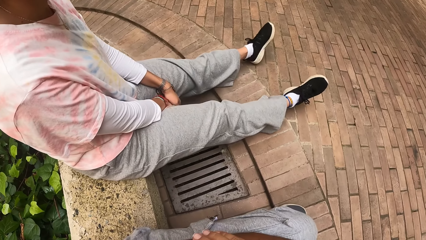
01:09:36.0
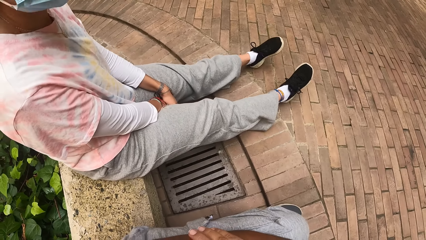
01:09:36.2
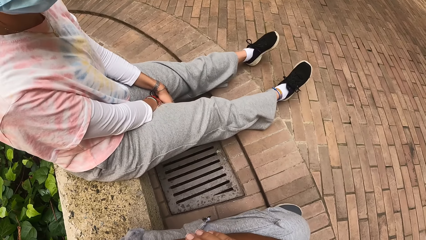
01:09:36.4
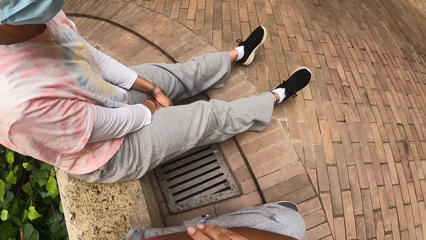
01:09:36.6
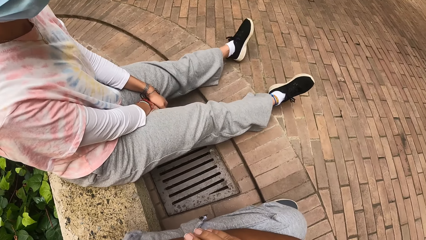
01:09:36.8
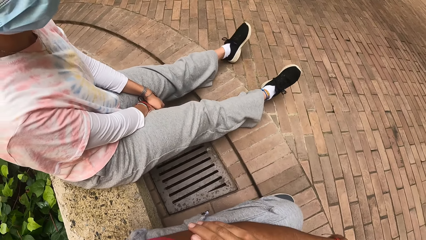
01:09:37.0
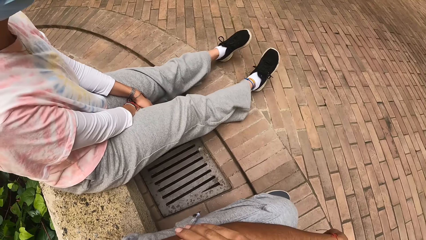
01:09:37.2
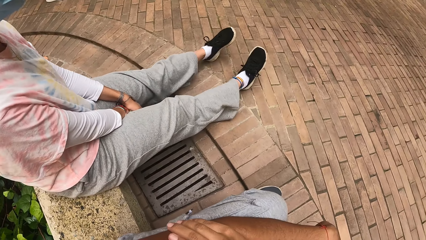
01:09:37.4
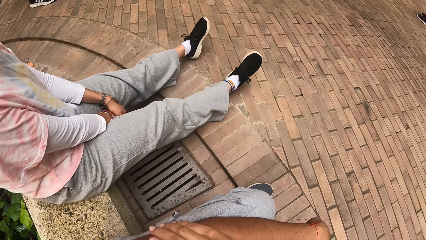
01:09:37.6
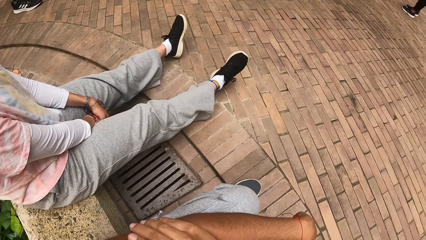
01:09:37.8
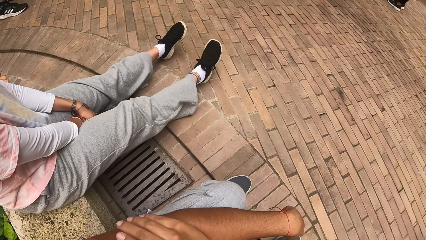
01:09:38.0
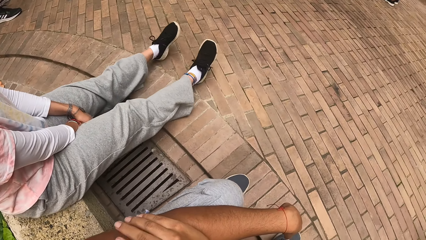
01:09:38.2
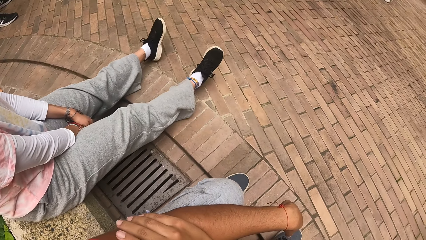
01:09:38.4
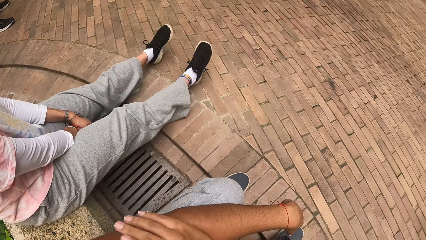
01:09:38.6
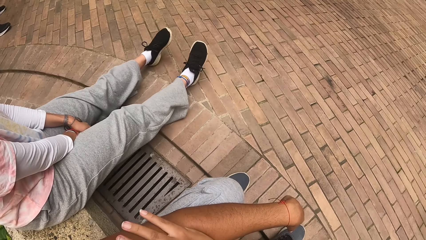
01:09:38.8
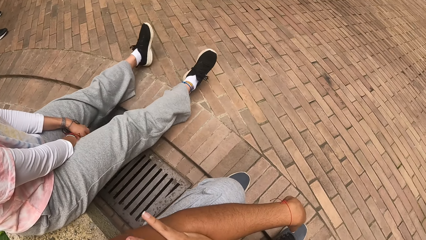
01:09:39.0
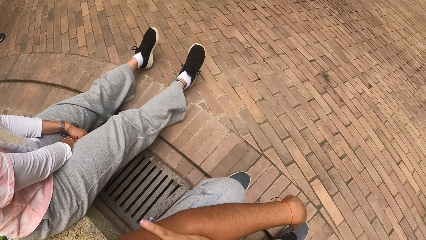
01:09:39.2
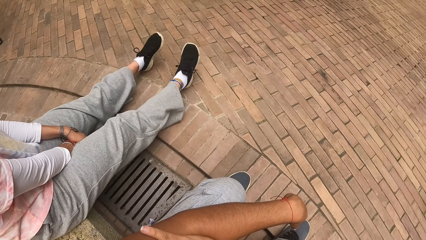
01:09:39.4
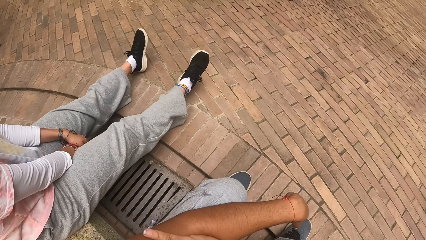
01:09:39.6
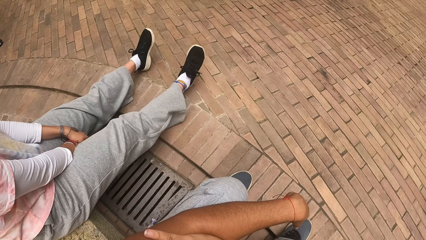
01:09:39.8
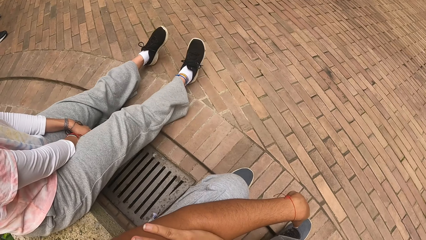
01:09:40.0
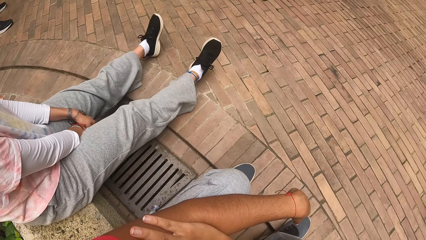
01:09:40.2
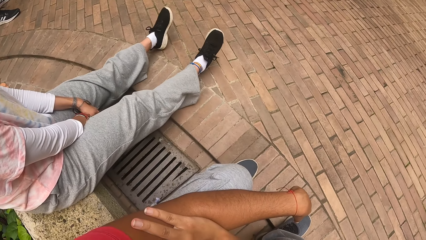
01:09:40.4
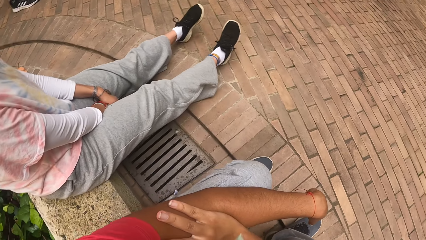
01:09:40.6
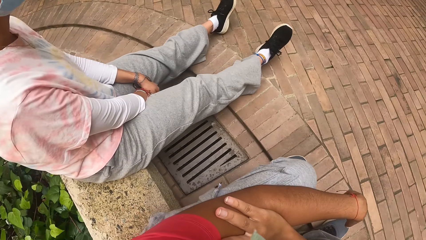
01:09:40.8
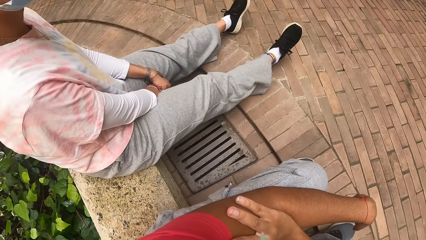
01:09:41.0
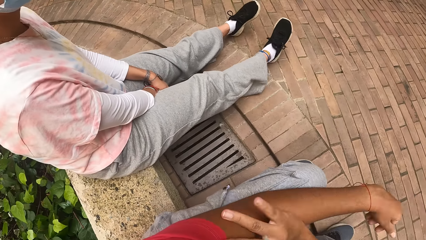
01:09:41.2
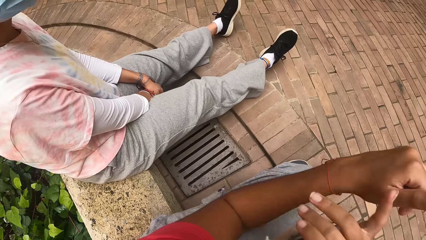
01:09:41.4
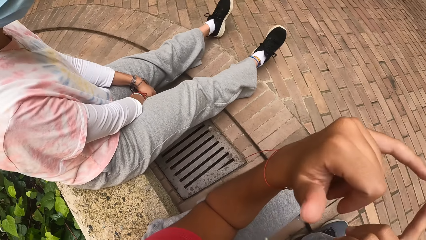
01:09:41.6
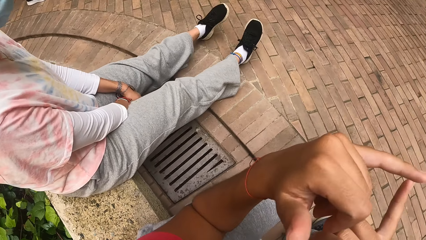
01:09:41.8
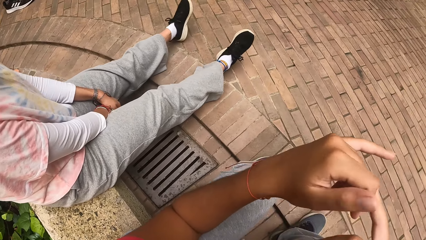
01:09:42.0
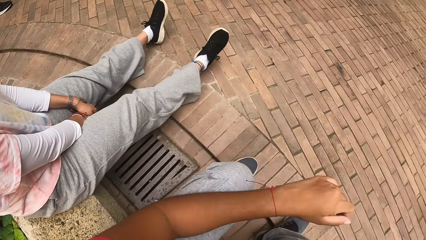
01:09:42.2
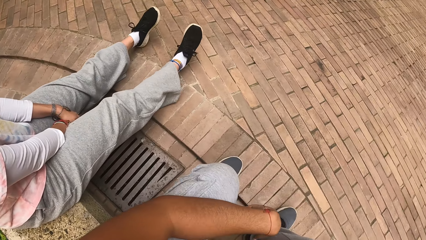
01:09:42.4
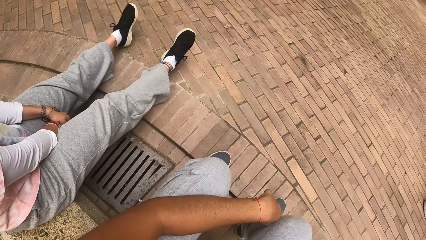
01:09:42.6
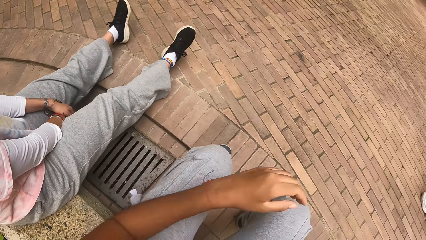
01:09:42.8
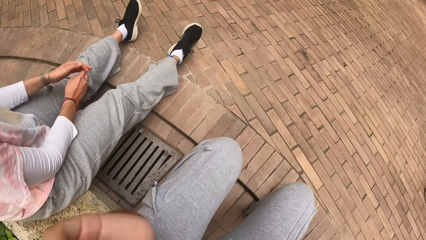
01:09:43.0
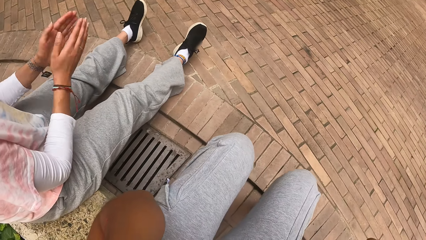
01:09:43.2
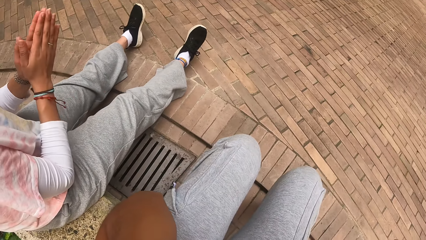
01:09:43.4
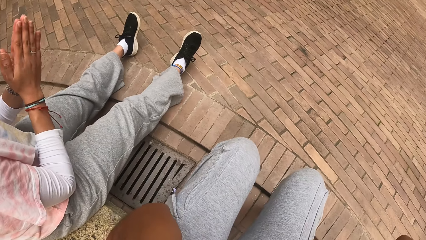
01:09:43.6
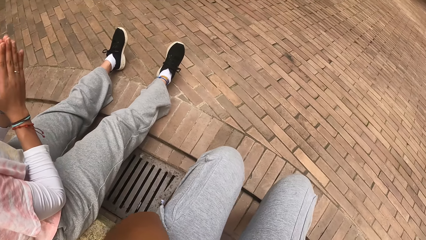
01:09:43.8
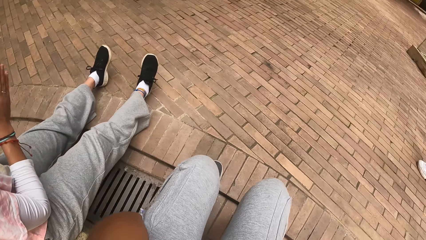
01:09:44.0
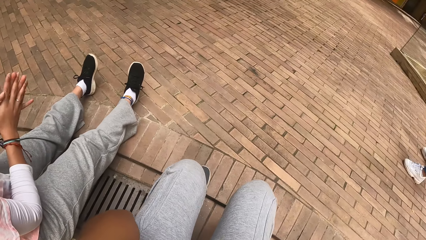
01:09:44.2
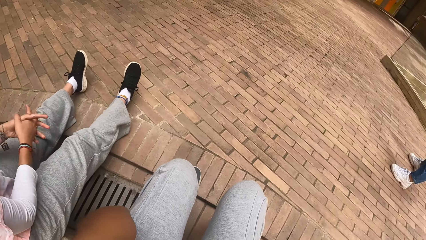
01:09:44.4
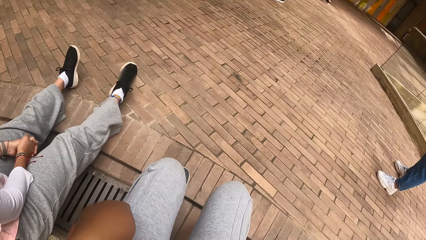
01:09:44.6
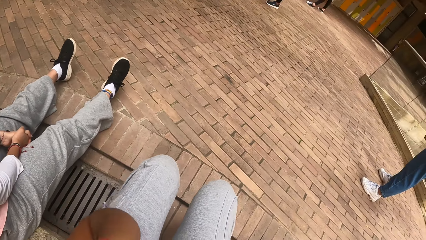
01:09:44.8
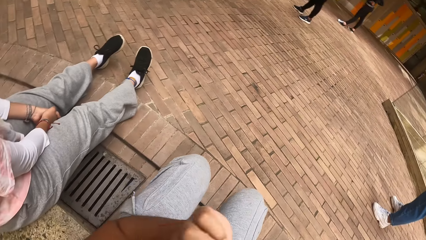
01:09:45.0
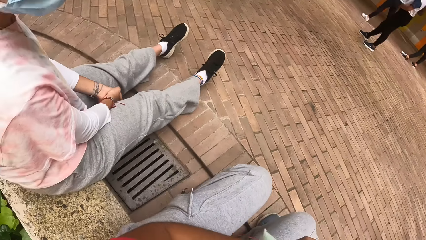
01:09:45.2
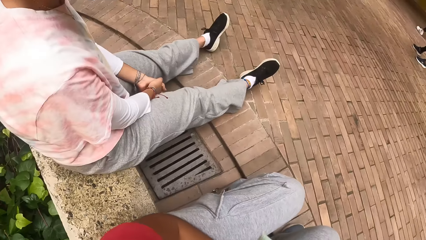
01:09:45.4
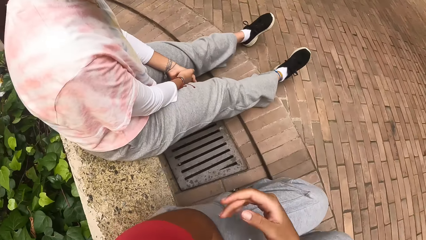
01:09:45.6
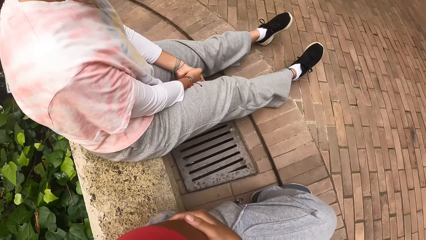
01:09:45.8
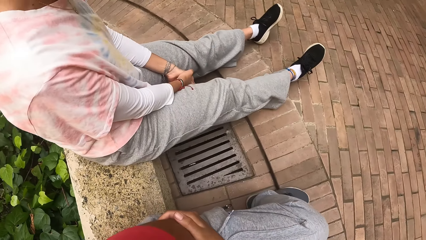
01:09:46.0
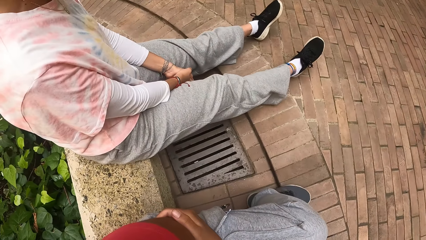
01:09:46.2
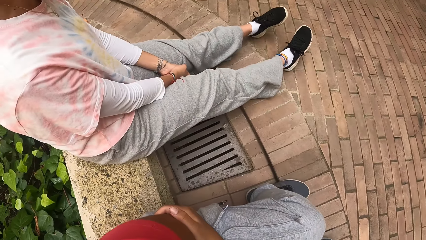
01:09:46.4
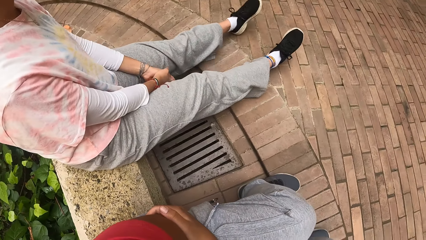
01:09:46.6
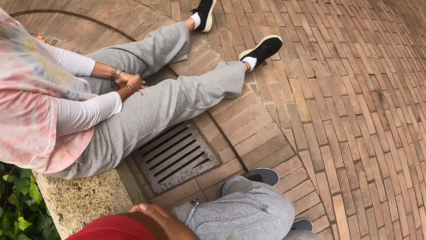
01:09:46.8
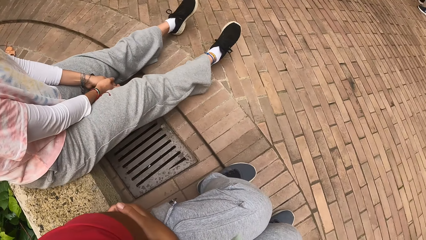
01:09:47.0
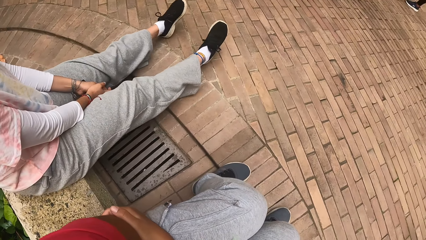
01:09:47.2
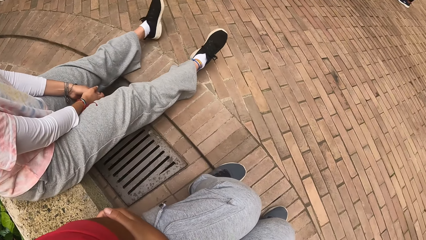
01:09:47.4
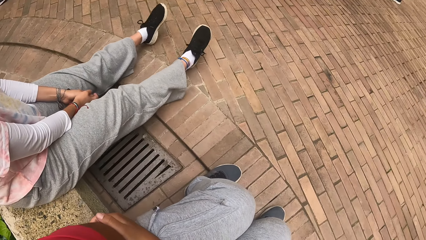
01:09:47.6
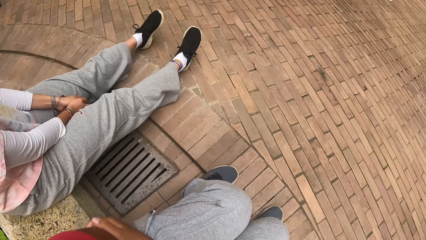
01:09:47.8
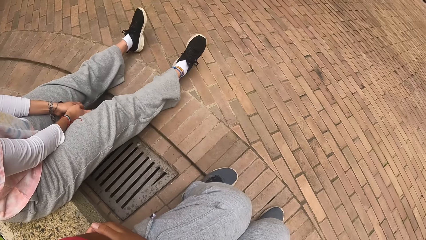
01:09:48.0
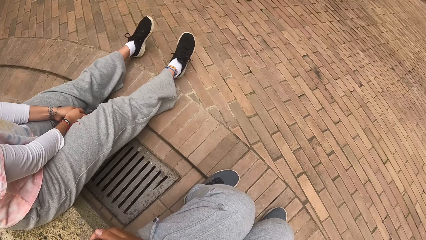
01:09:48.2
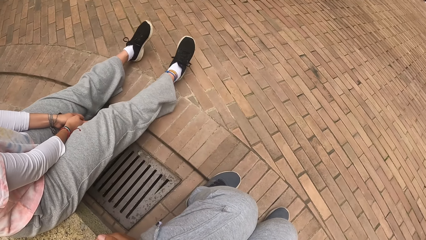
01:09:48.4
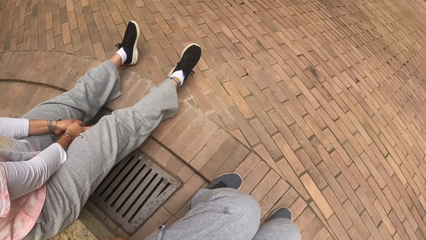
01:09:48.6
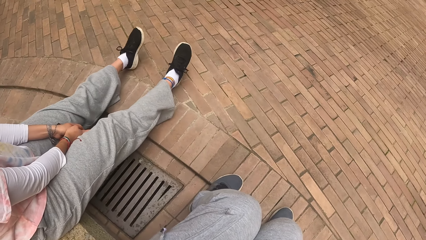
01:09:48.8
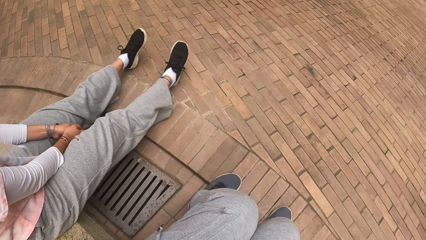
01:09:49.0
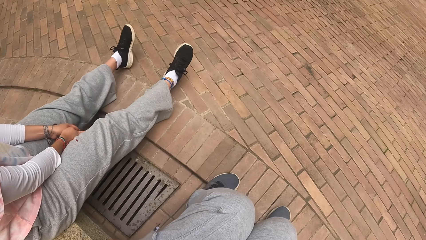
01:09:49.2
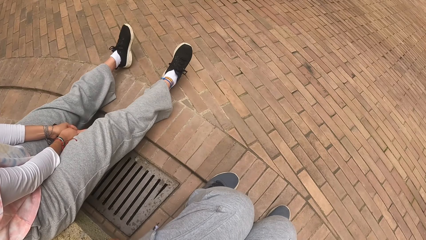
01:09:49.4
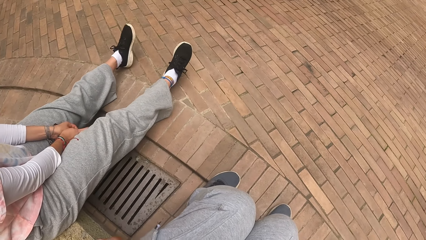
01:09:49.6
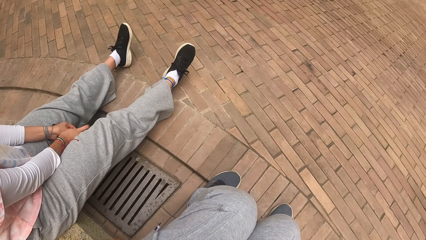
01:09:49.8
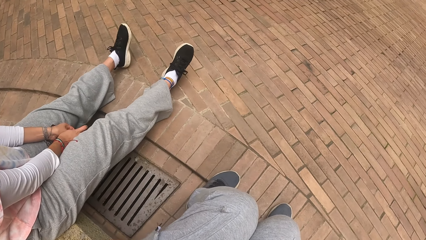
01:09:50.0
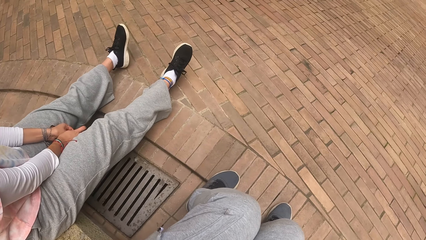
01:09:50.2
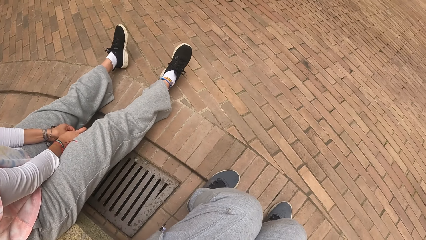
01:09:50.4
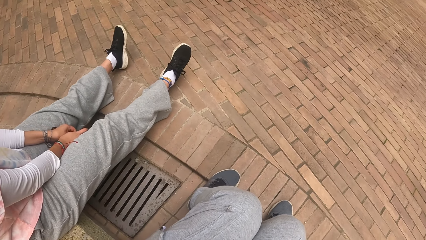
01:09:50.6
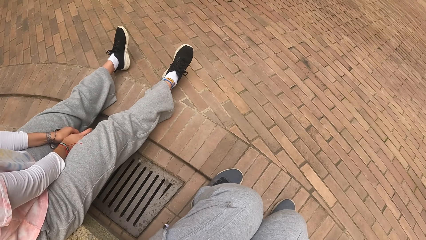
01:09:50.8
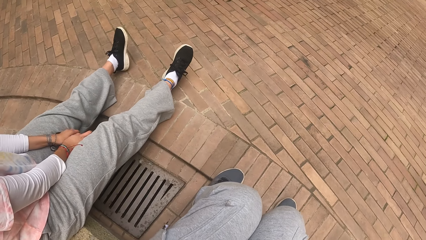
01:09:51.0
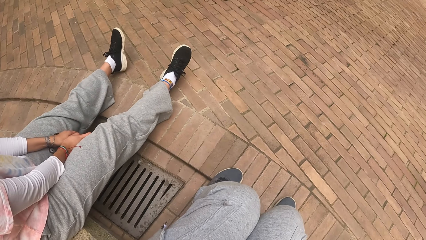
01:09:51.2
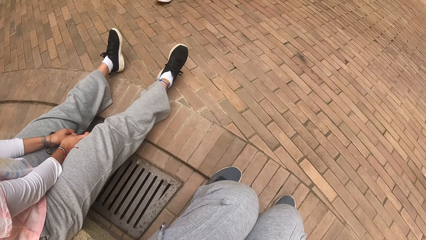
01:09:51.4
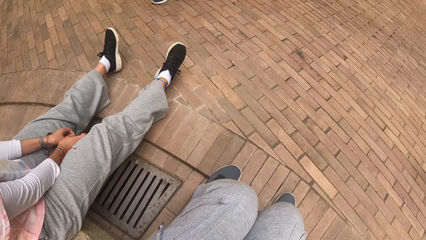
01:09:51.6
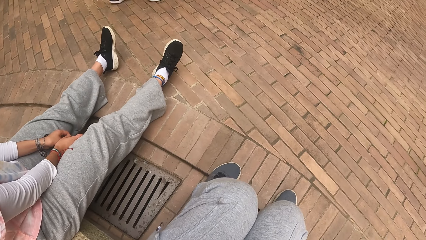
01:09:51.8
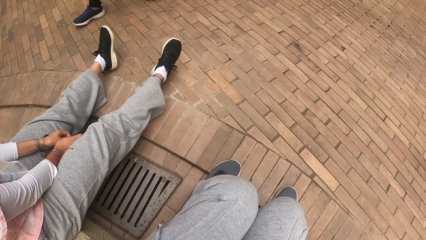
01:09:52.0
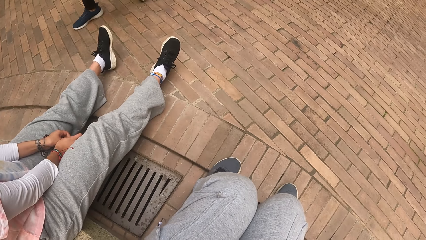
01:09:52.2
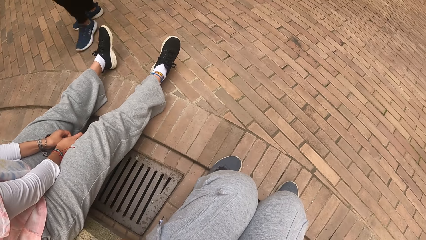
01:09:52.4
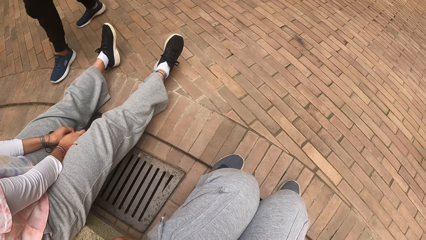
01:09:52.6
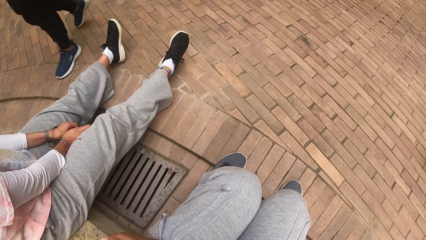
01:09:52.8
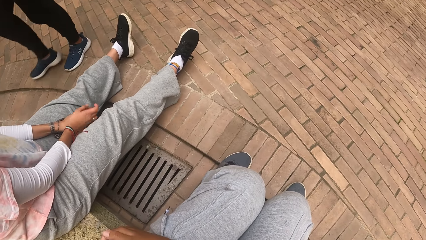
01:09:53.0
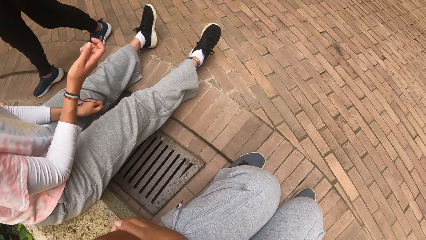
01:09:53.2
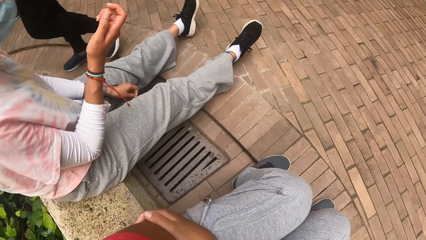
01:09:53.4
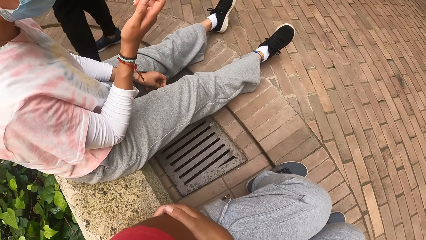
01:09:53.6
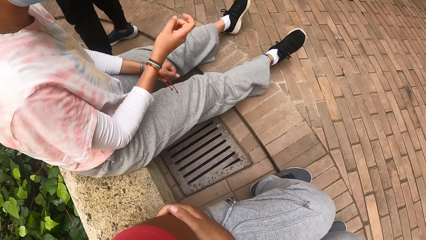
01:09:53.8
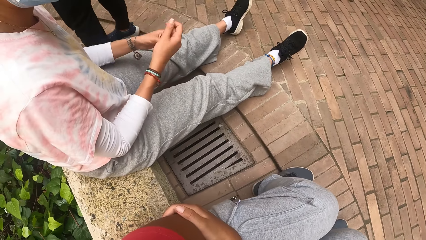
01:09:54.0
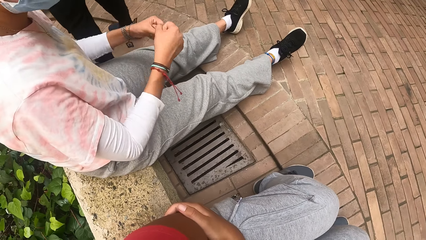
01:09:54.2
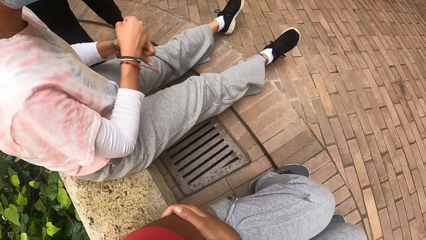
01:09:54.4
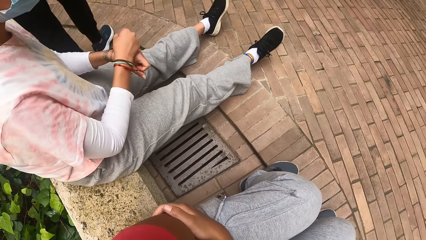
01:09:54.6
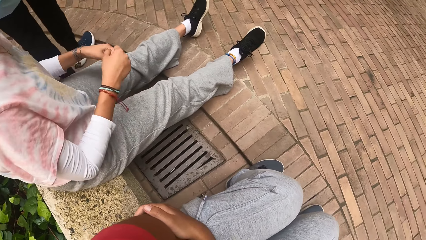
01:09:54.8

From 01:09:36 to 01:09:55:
The camera wearer looks around. They raise a hand up. They look around.
